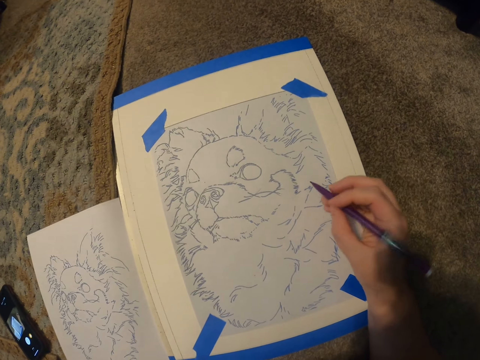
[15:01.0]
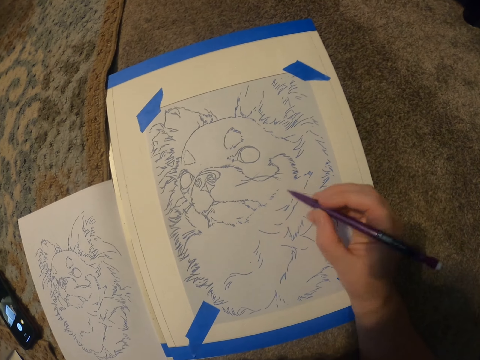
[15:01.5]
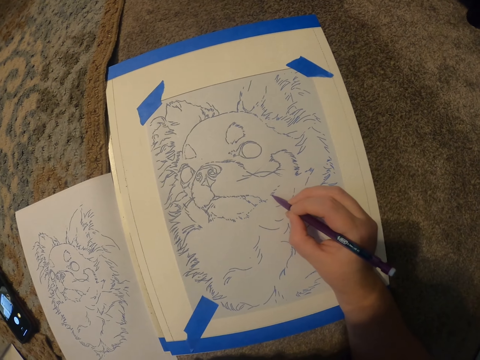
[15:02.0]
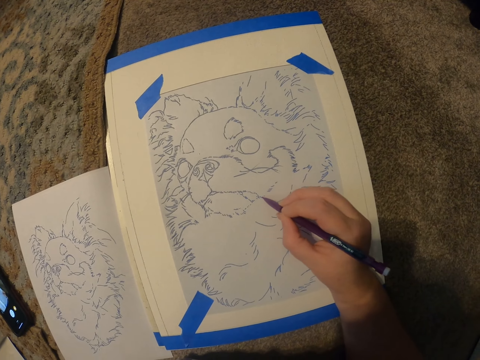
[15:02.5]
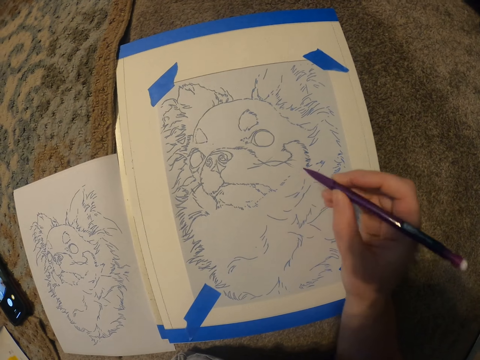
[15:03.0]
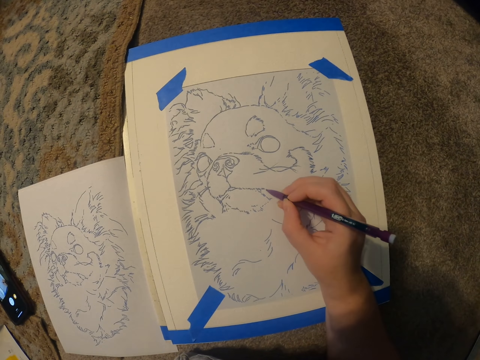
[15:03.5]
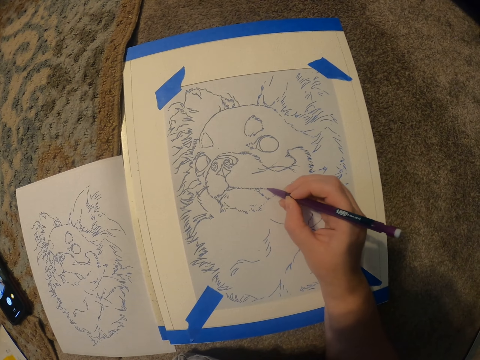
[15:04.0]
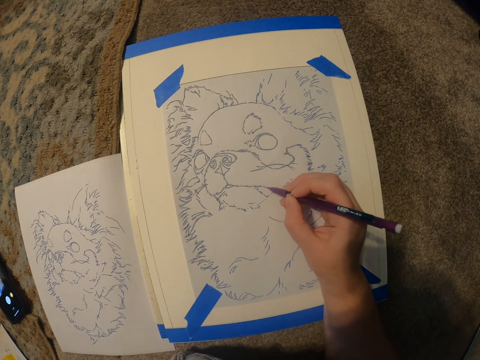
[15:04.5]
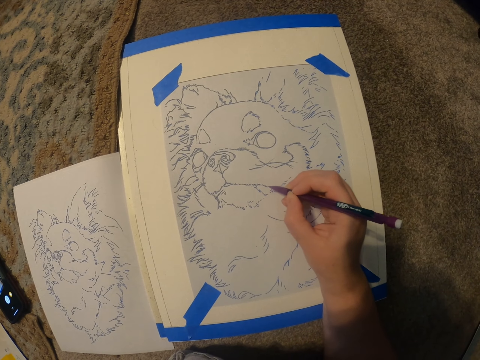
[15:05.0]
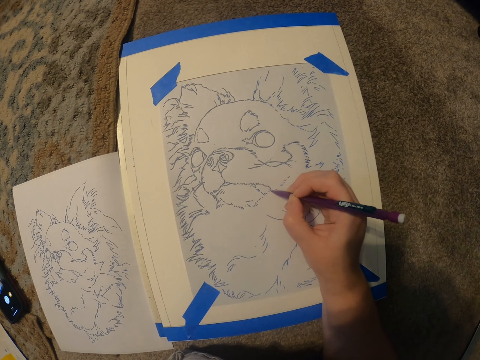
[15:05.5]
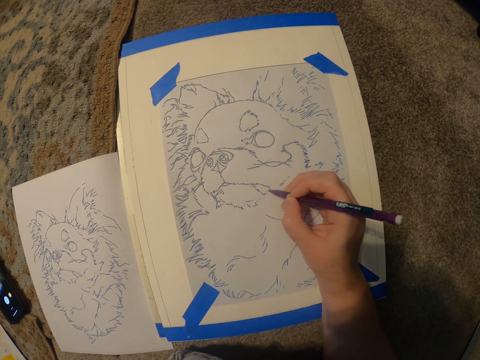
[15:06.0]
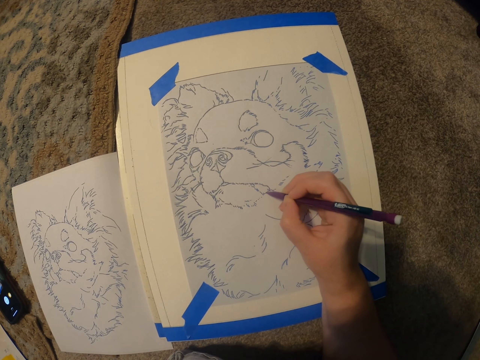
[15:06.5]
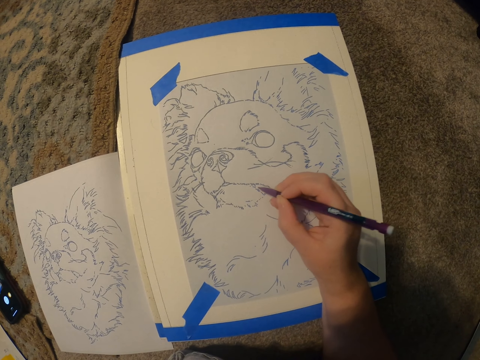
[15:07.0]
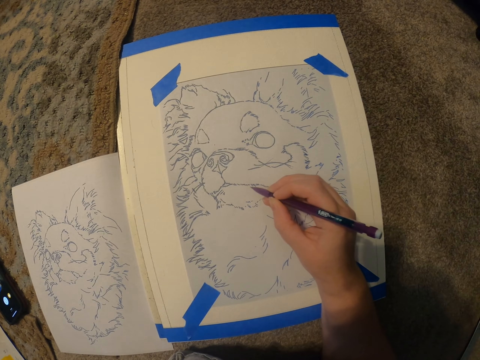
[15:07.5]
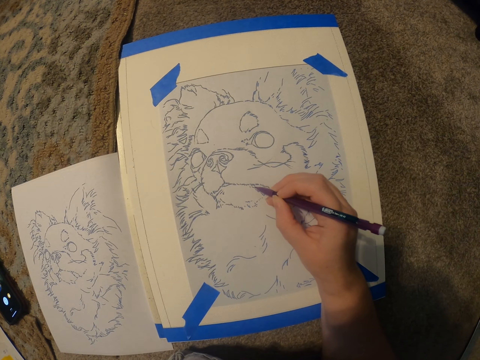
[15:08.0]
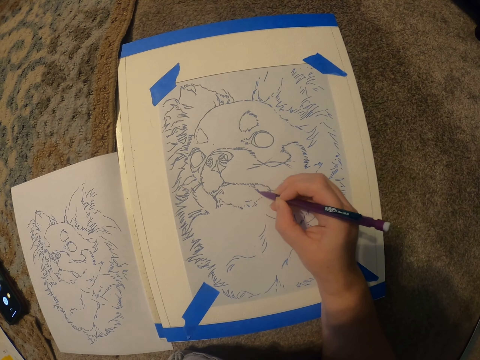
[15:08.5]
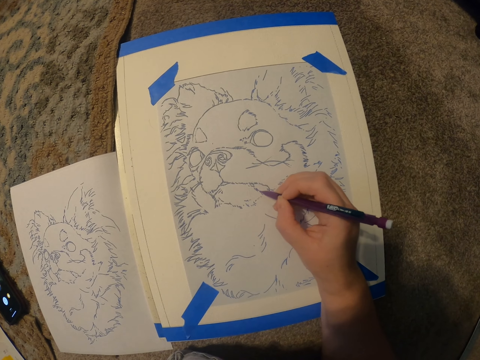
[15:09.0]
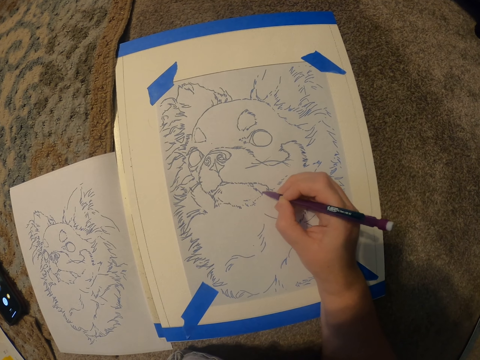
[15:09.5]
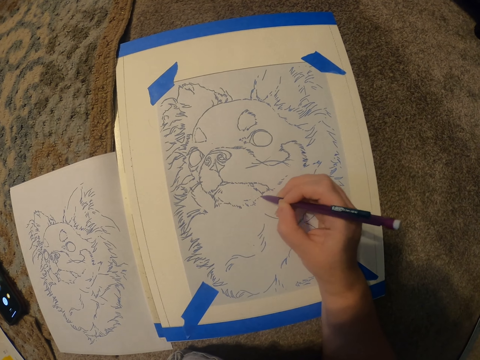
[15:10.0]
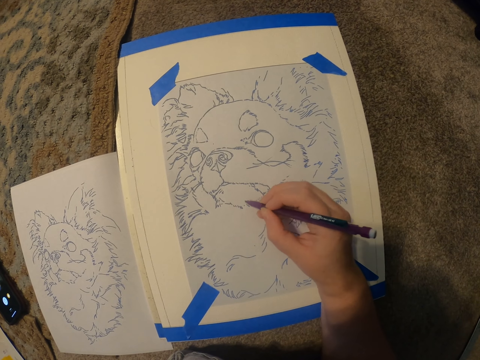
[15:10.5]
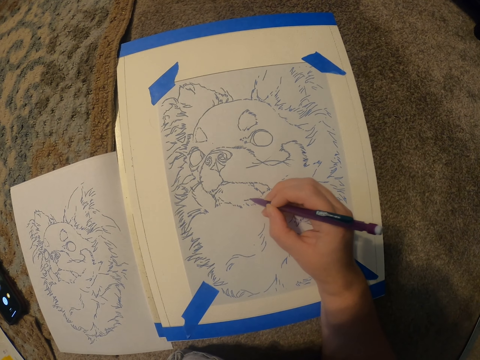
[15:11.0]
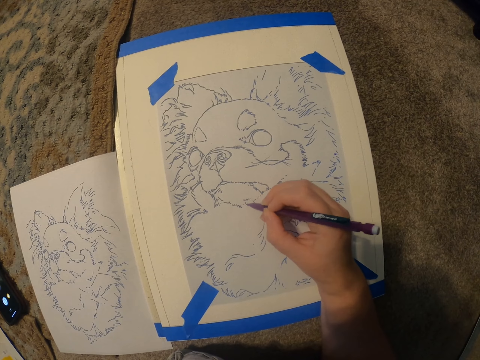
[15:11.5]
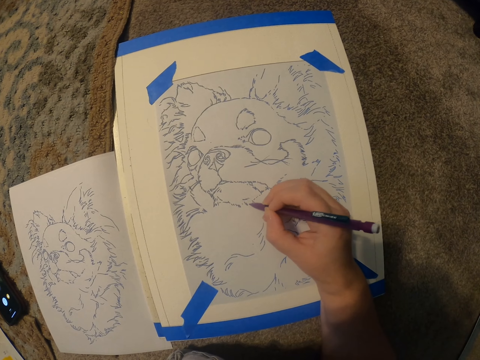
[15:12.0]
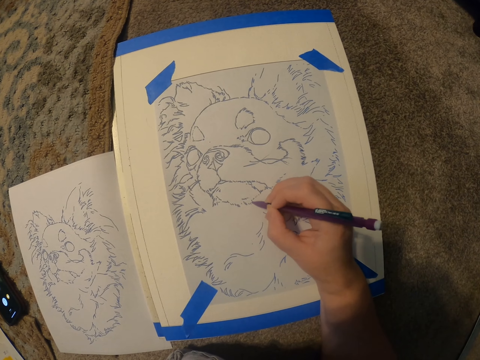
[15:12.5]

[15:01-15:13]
The camera wearer draws the picture on the book.

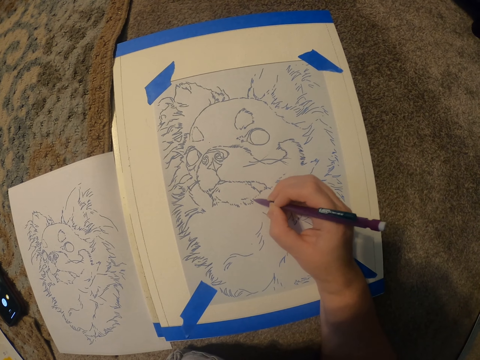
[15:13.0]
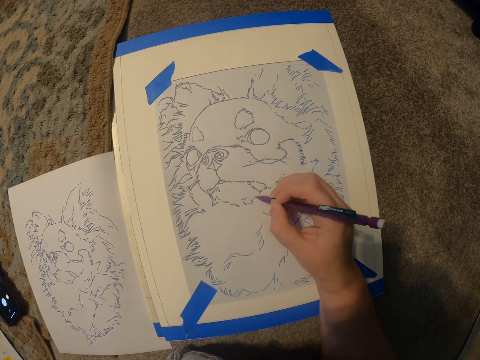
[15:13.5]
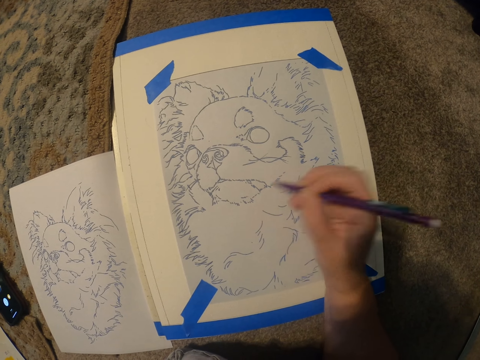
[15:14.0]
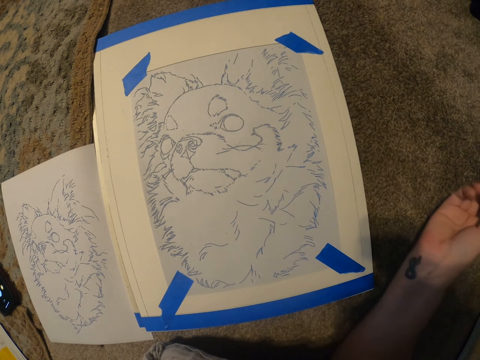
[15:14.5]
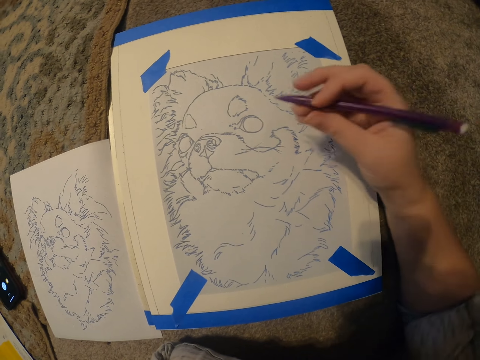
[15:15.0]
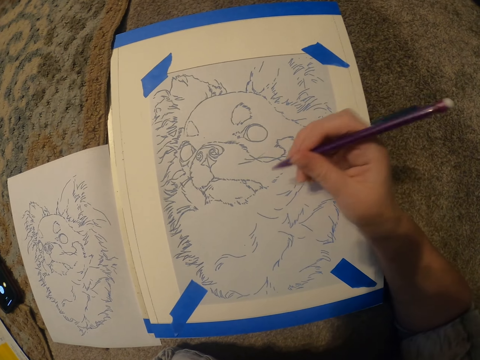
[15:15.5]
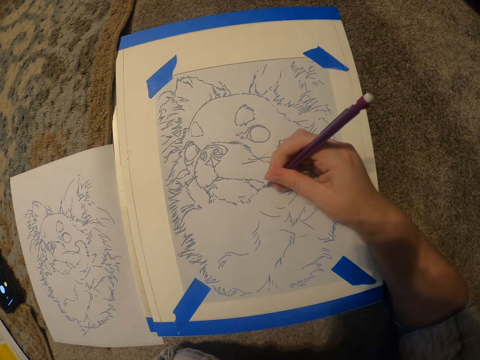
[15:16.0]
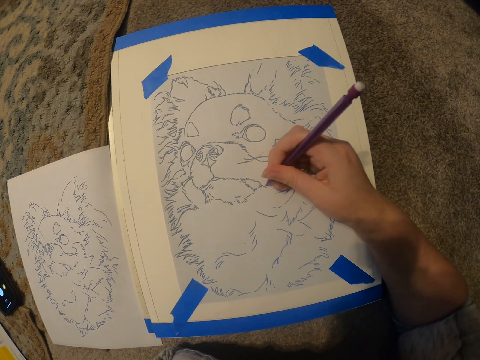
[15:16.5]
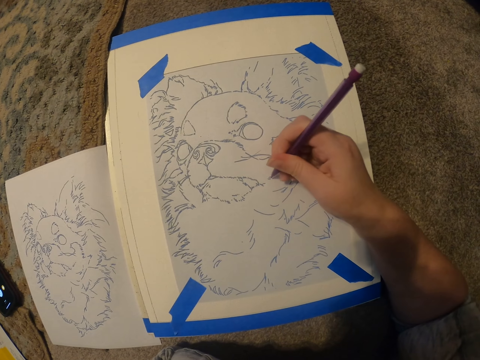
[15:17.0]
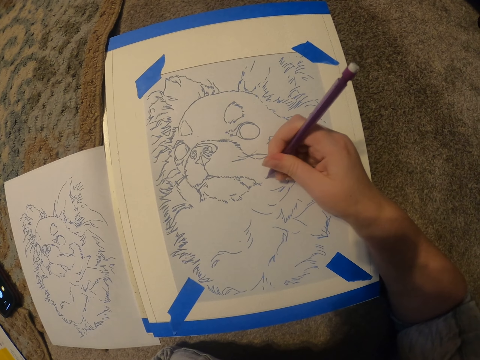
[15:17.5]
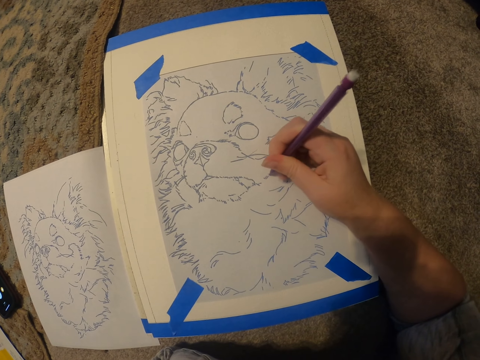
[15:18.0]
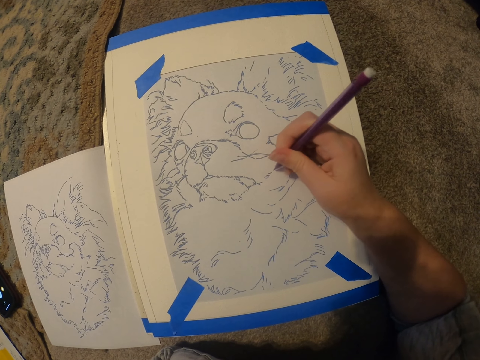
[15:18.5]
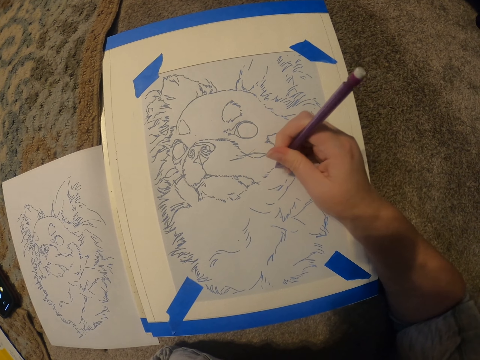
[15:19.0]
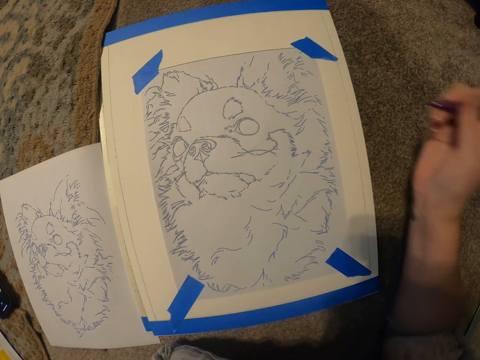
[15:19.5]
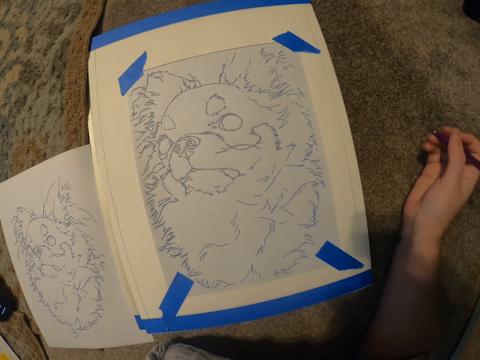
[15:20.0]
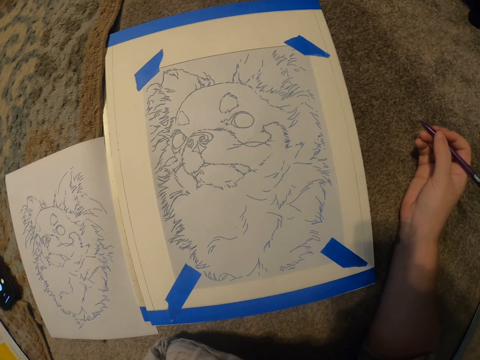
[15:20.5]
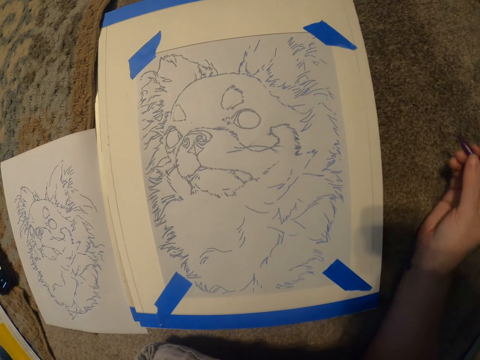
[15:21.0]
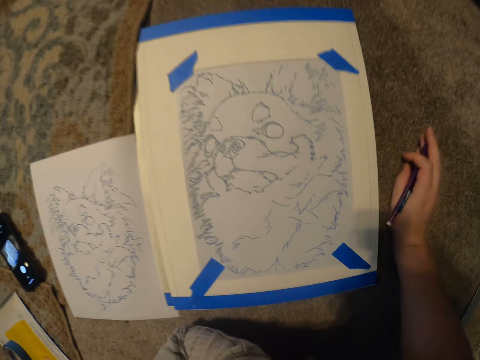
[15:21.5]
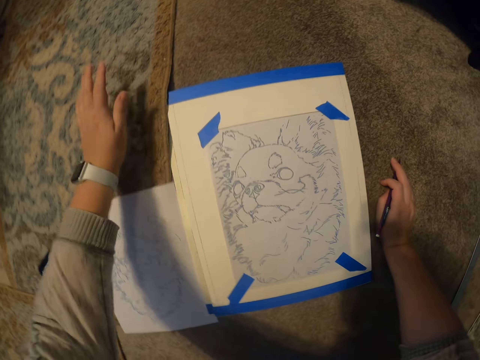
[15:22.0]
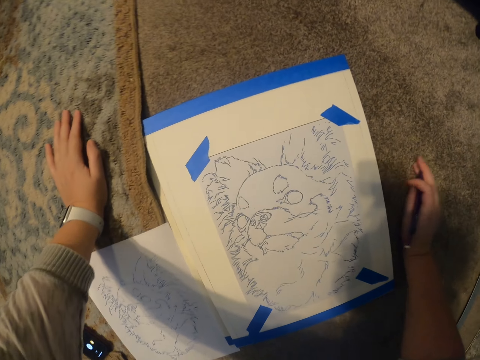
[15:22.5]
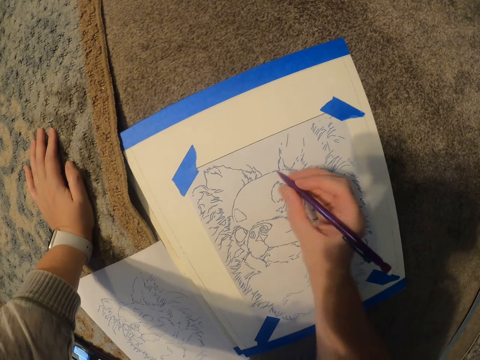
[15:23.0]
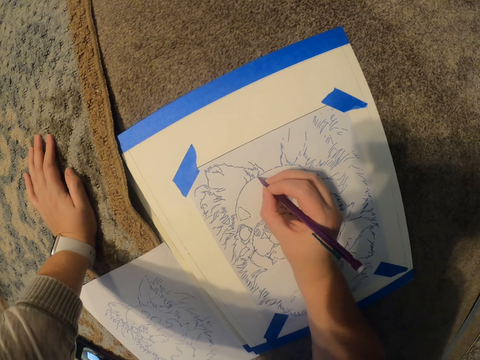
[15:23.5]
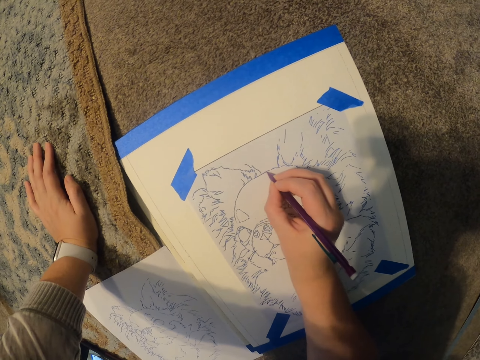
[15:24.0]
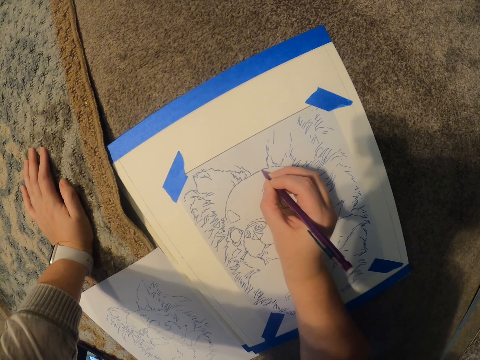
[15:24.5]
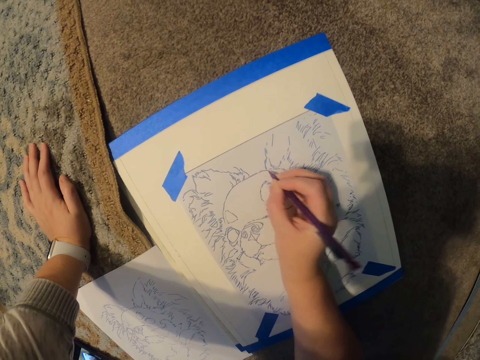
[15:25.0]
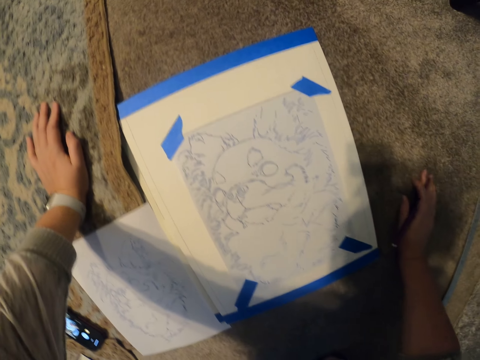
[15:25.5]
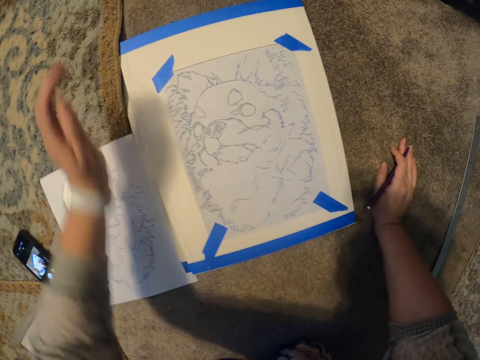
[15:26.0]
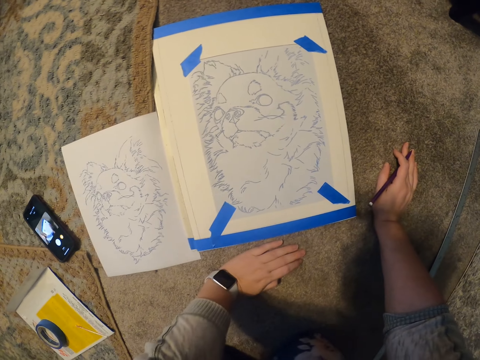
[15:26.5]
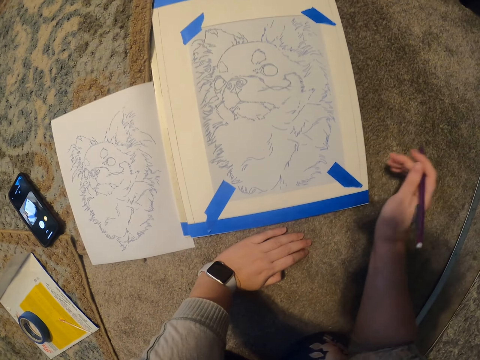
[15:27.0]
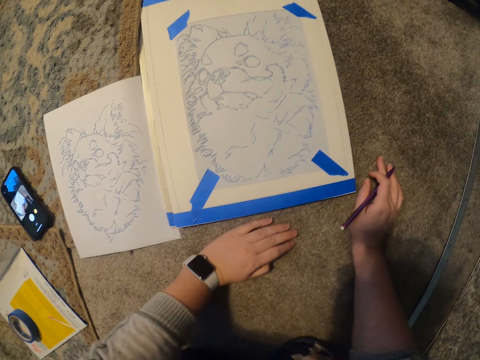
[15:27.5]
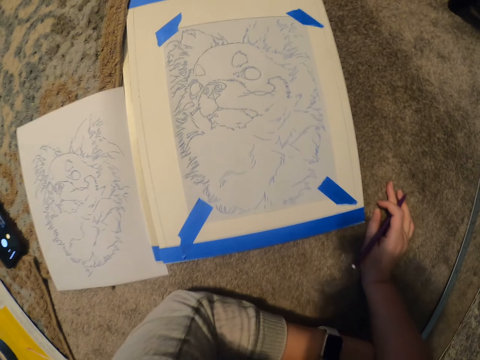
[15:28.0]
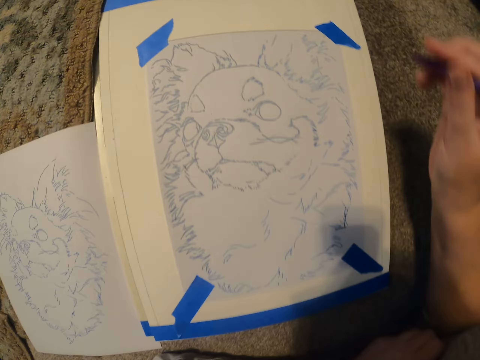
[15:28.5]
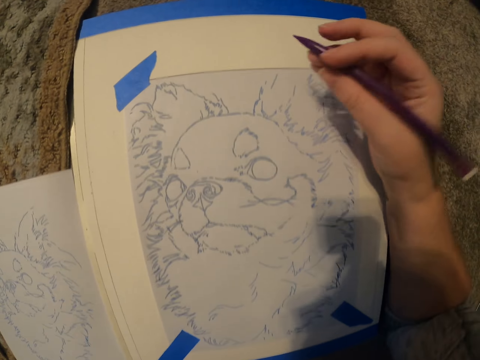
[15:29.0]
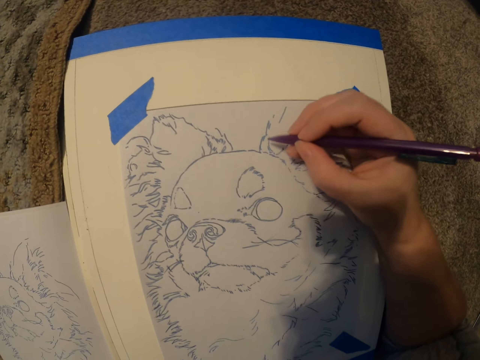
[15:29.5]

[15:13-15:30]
The camera wearer moves the hand with the pen. They draw the picture on the book. They move the hand with the pen. They rest the hand on the floor. They draw the picture on the book. They put the hand on the floor. They move the hand on the table. They rest the hand on the floor.
